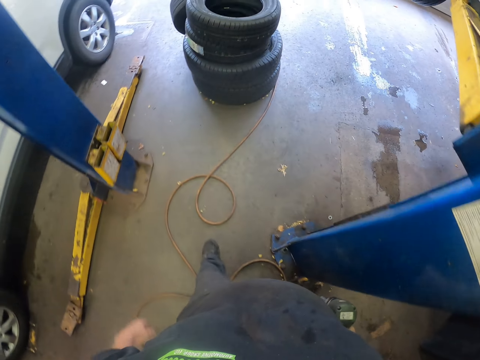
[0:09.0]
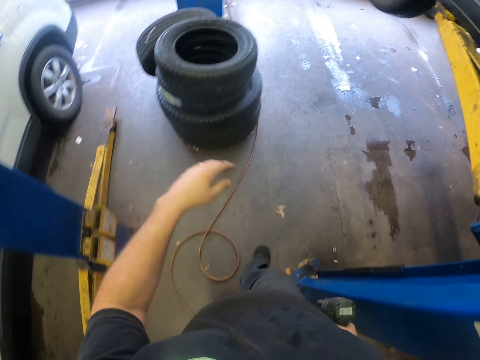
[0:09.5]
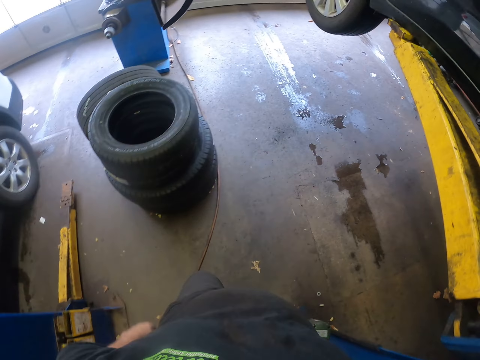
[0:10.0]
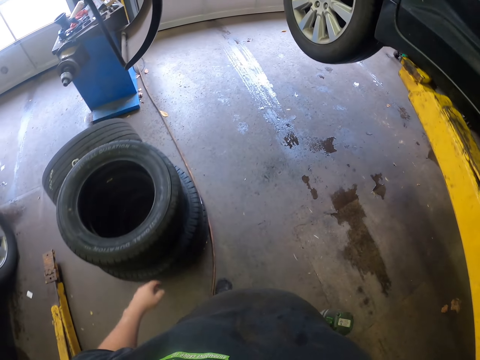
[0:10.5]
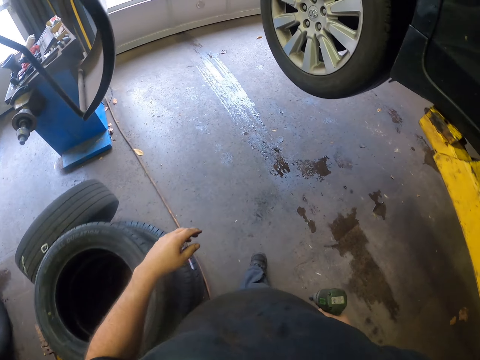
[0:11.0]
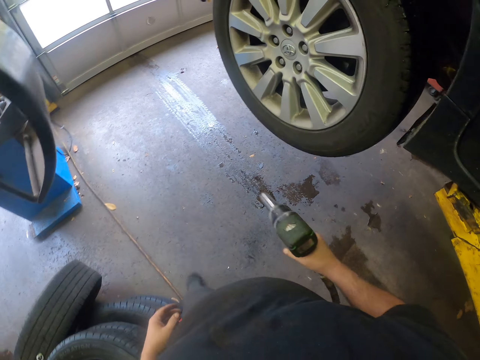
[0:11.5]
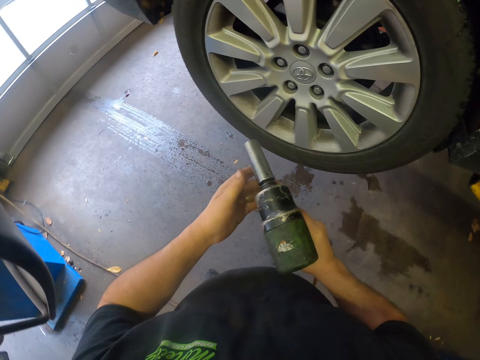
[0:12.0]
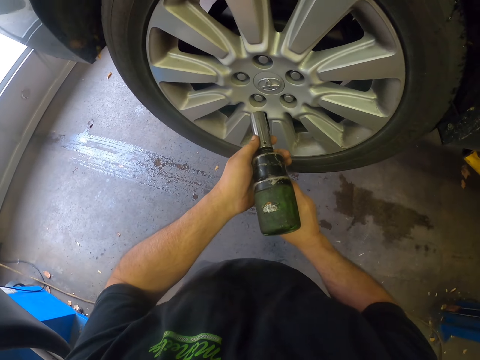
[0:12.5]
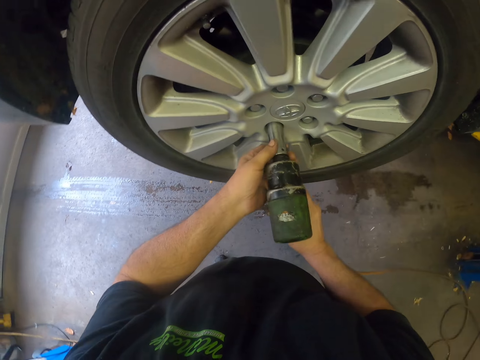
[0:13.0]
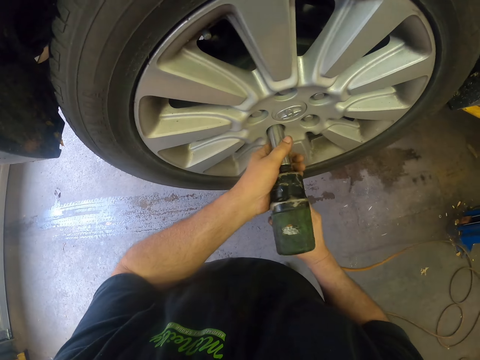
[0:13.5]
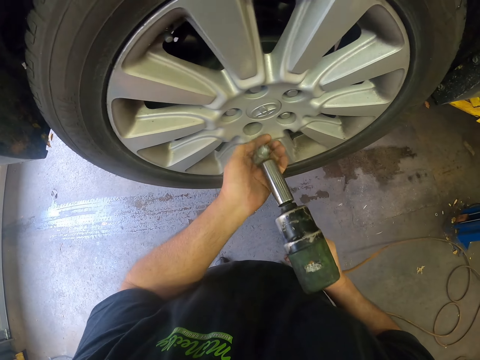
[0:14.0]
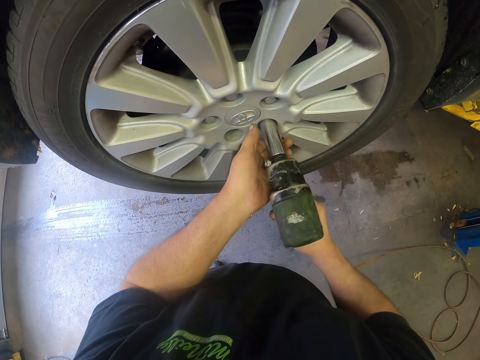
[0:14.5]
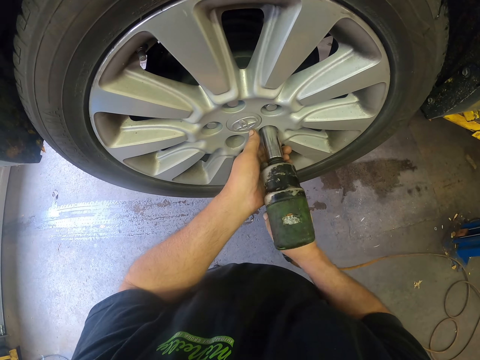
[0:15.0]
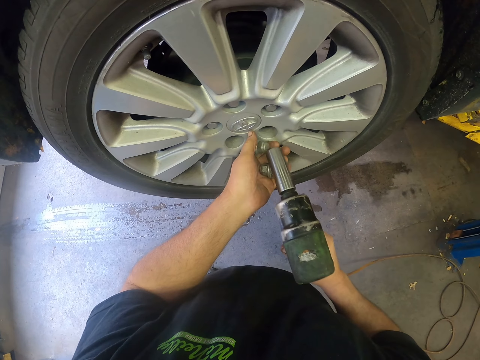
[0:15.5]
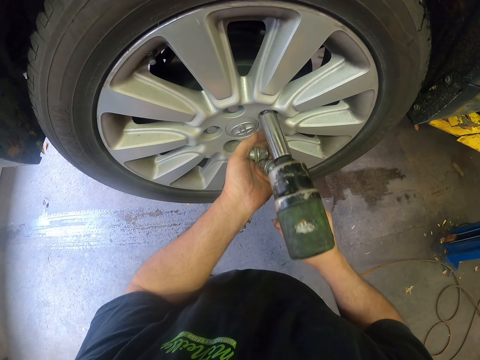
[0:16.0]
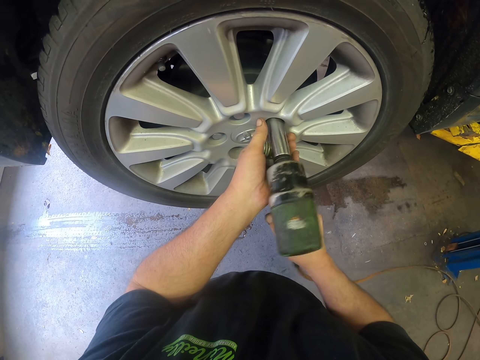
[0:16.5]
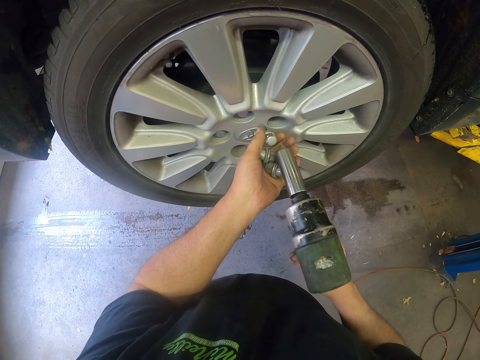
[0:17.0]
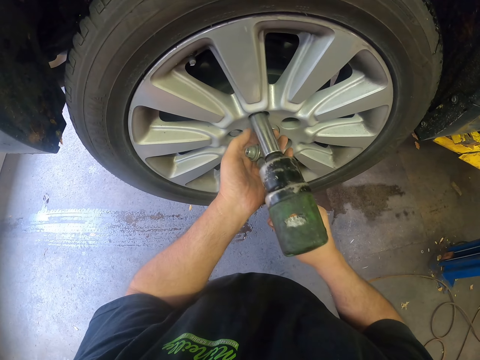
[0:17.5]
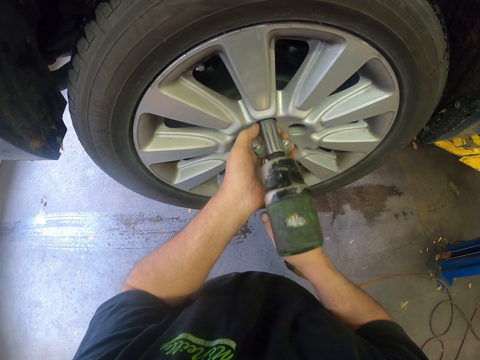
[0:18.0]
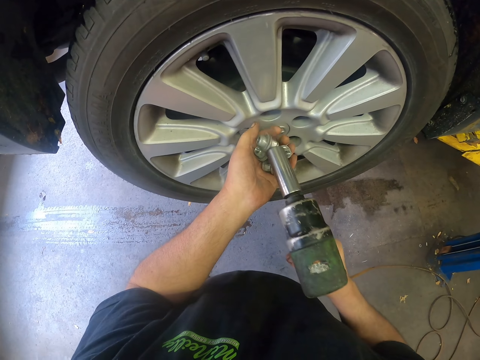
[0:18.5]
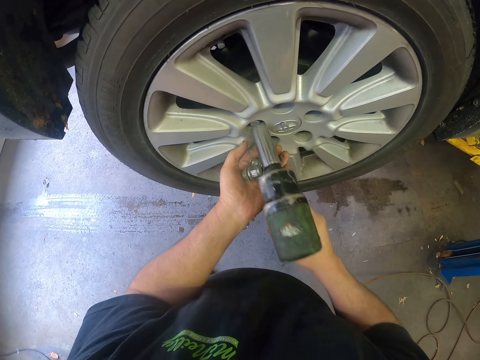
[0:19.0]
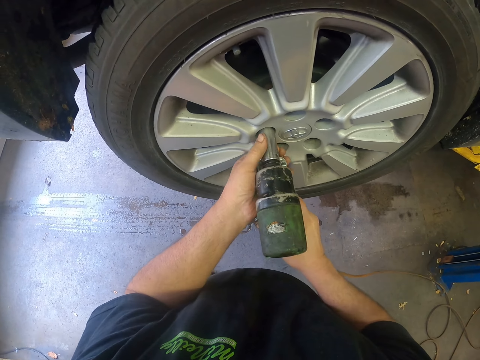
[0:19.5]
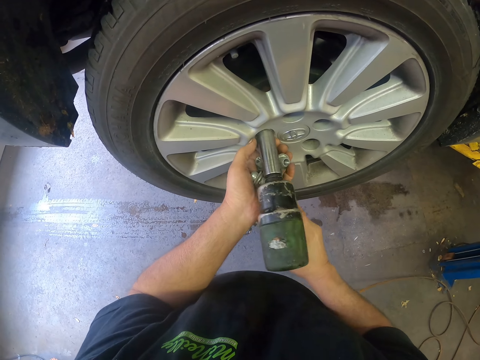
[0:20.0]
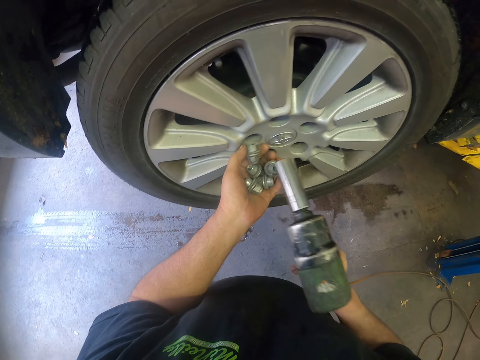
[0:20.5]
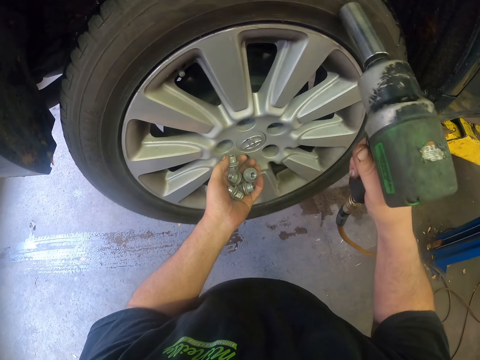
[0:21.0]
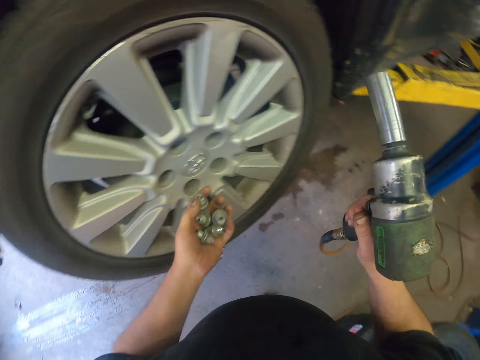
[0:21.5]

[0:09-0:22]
The camera wearer walks around the car. They drill out the lug nuts on the wheel with a corded wrench.

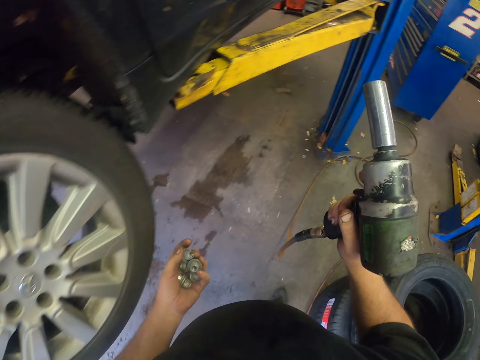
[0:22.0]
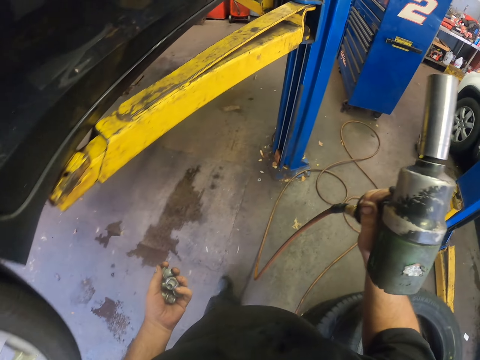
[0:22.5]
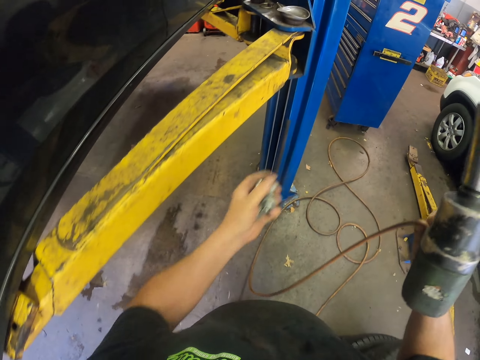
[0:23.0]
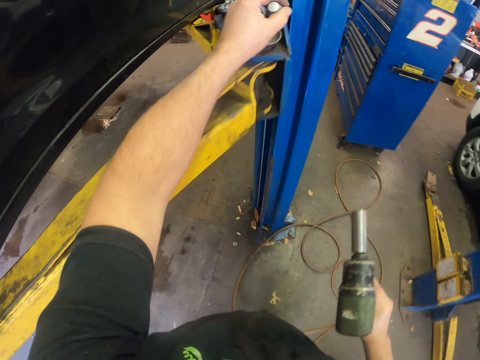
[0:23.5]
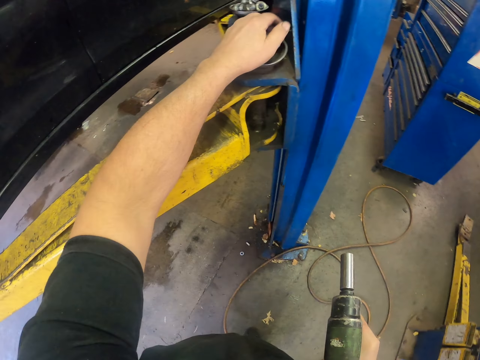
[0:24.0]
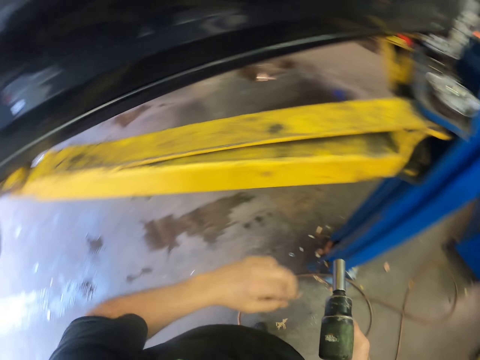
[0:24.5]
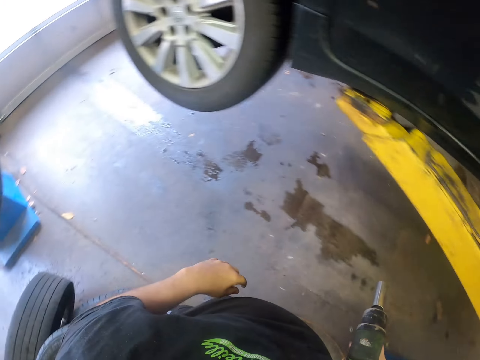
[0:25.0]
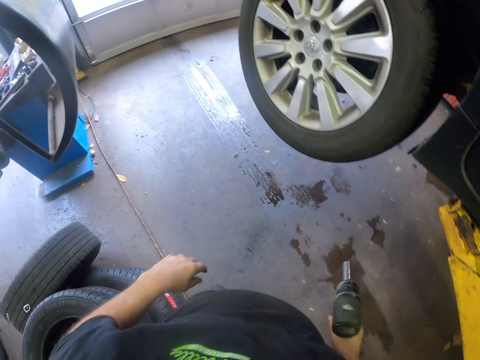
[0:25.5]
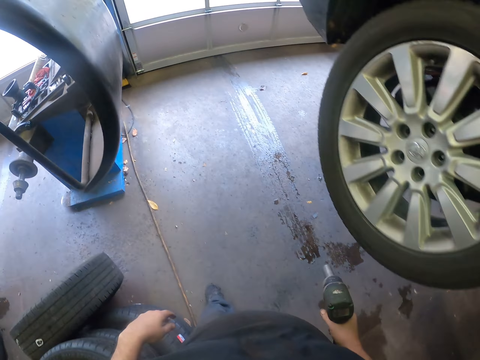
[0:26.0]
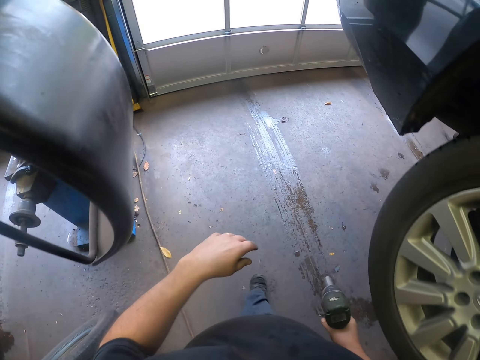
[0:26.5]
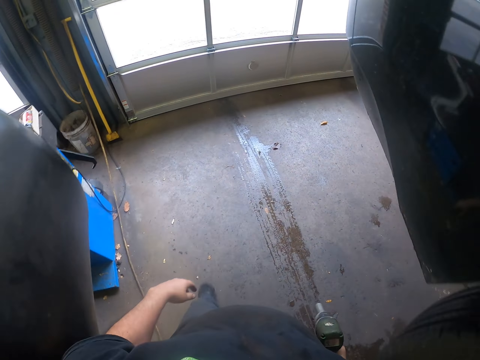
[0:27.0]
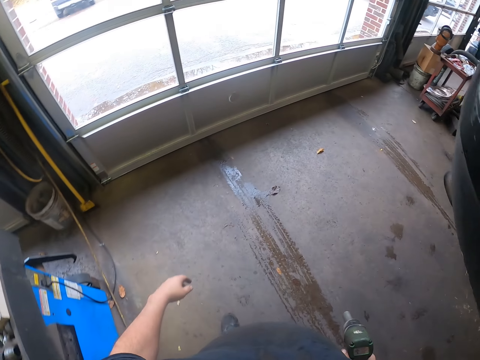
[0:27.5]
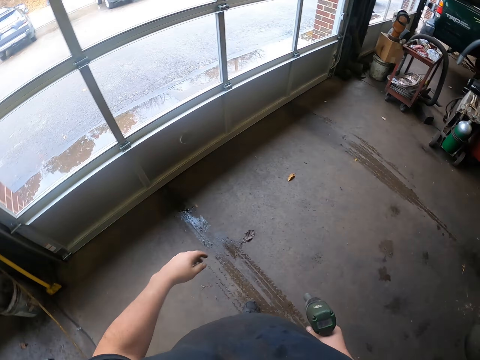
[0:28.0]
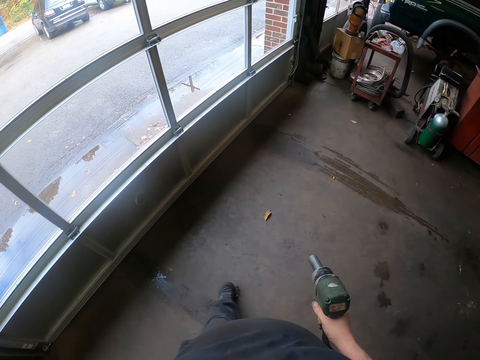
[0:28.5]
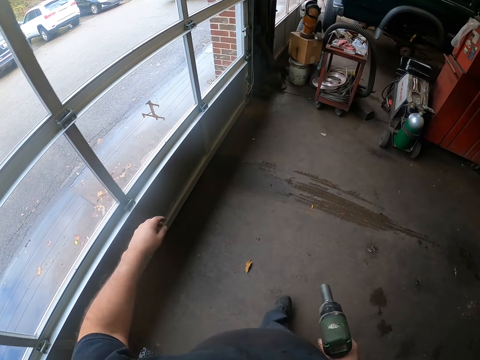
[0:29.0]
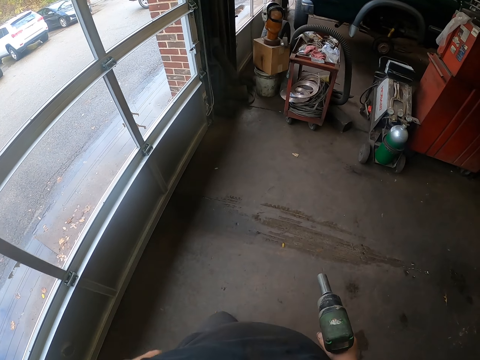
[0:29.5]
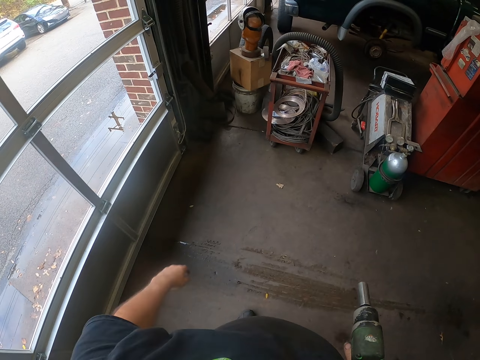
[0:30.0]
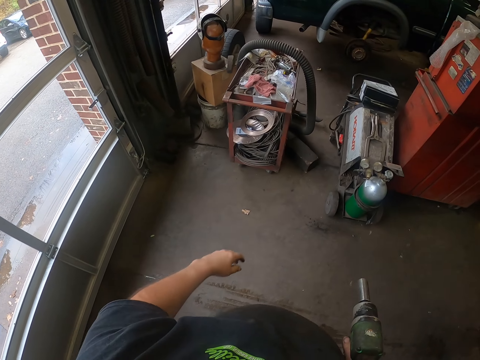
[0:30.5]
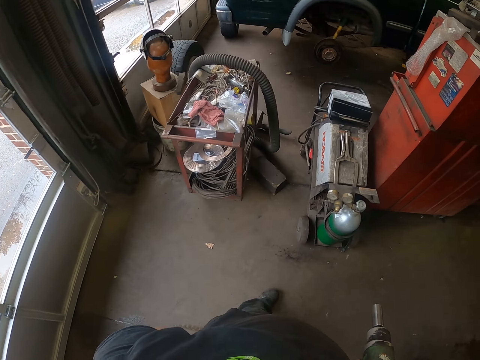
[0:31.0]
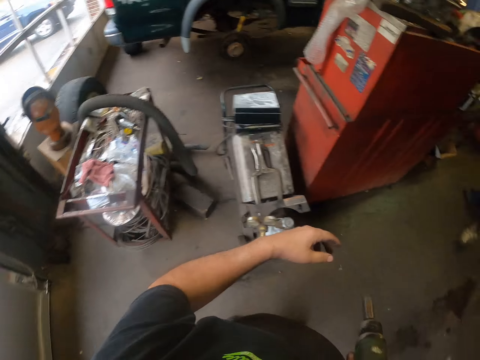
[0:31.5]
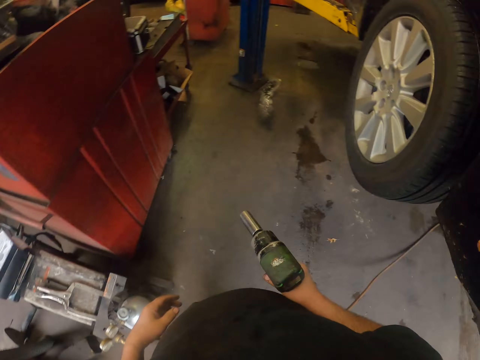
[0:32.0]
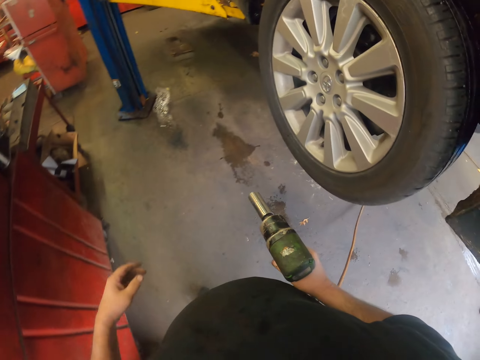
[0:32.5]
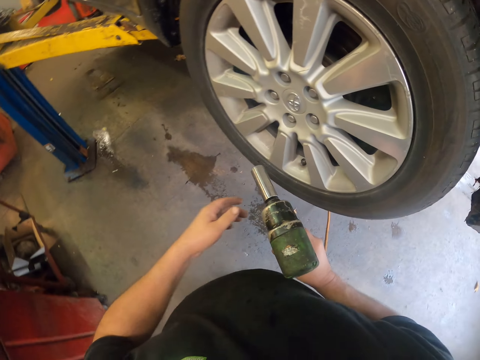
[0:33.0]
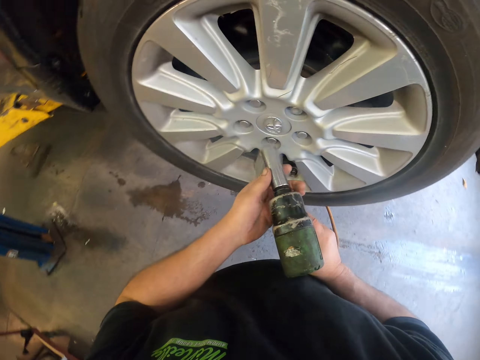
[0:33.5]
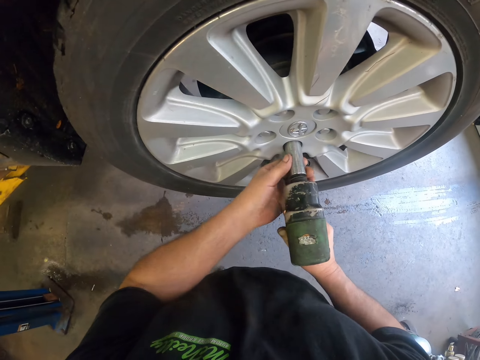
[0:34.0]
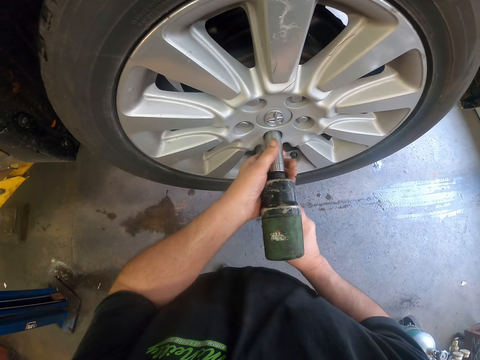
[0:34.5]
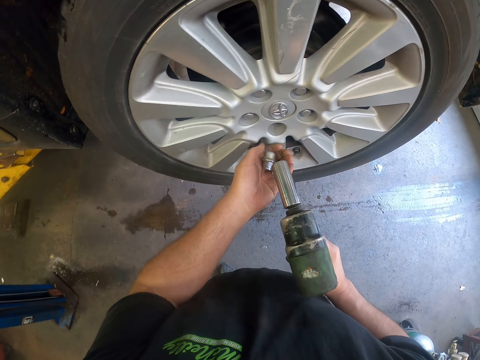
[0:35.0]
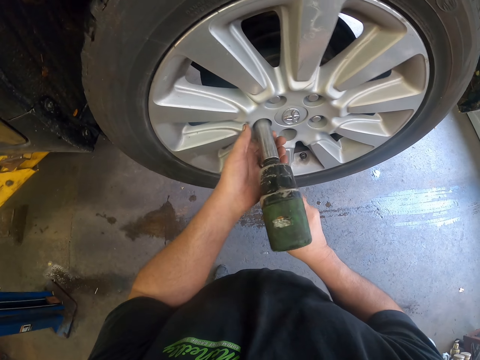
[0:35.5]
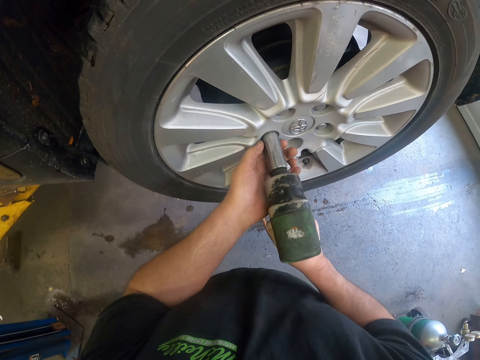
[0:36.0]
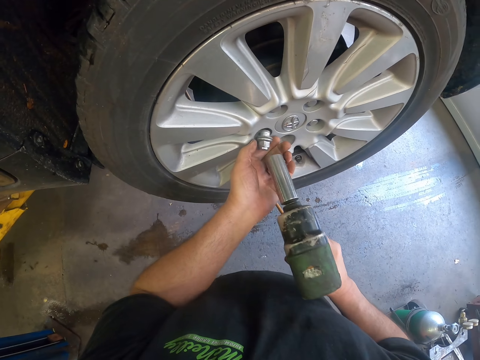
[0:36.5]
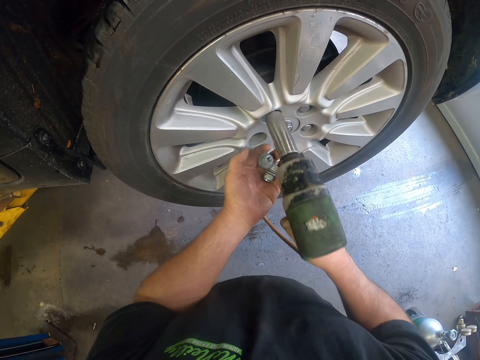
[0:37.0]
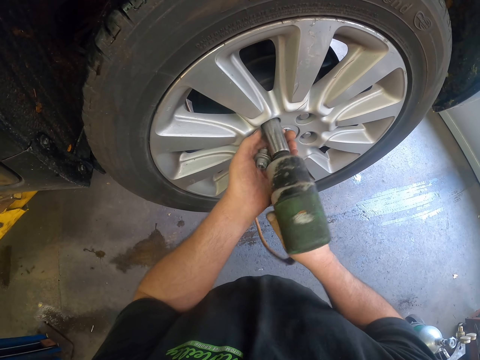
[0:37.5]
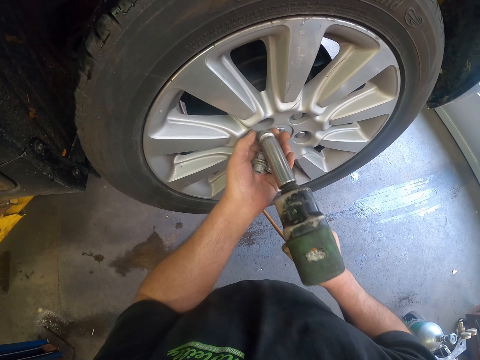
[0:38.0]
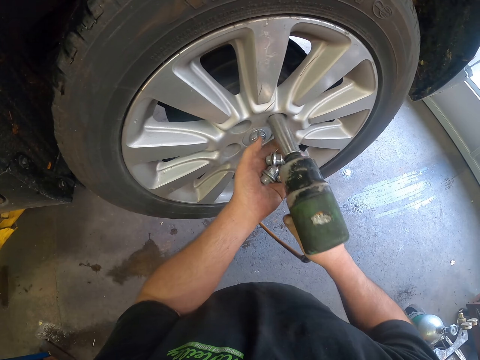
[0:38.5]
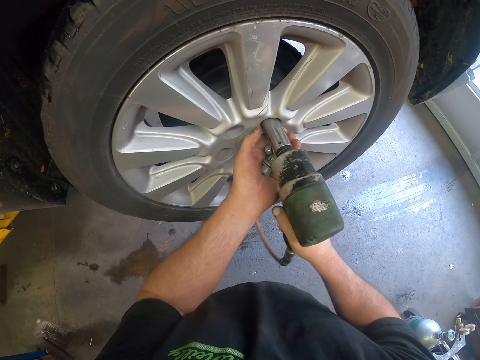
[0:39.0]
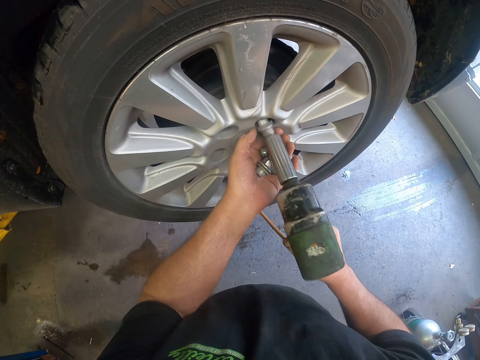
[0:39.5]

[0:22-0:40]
The camera wearer puts the wheel bolts on the tin. They walk around the car. They drive out the bolts on the wheel.
